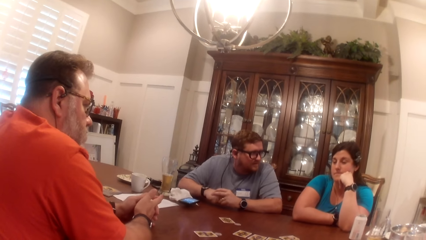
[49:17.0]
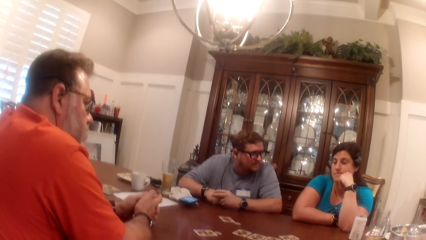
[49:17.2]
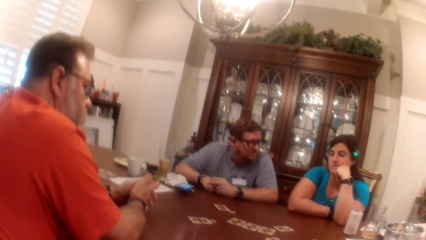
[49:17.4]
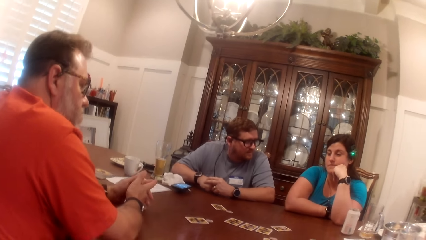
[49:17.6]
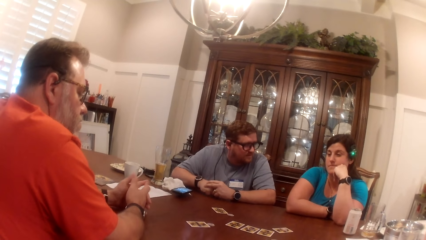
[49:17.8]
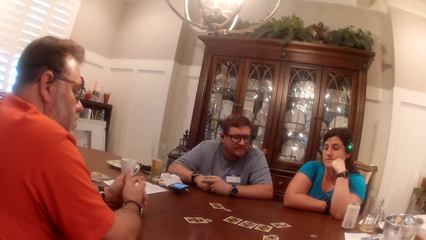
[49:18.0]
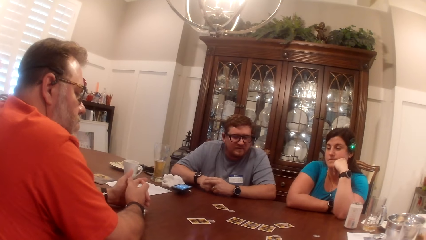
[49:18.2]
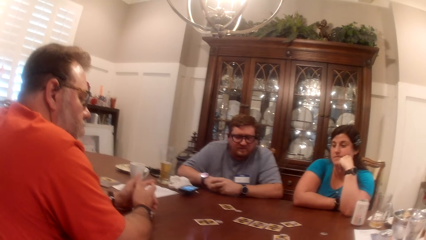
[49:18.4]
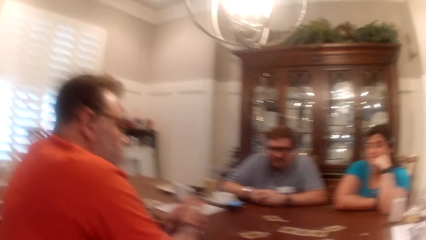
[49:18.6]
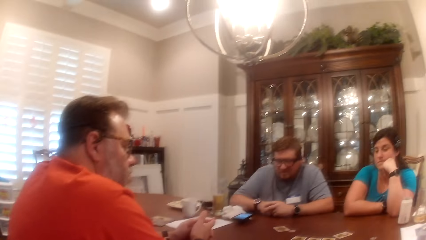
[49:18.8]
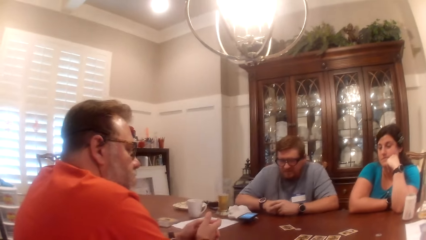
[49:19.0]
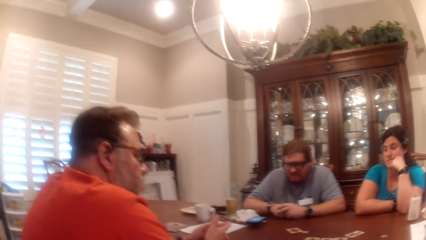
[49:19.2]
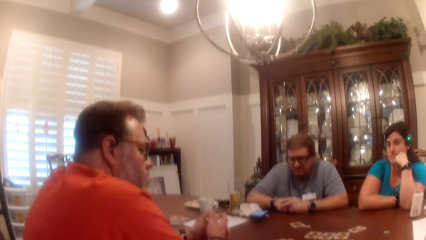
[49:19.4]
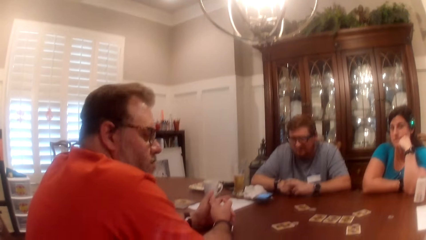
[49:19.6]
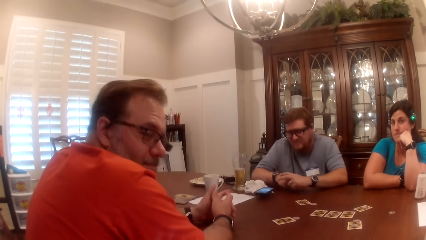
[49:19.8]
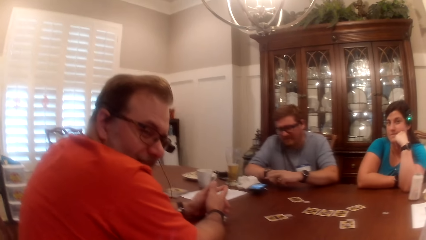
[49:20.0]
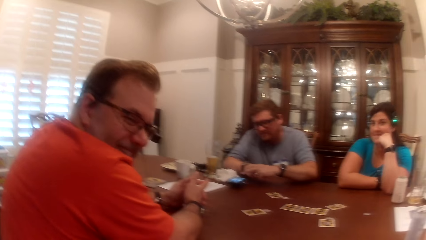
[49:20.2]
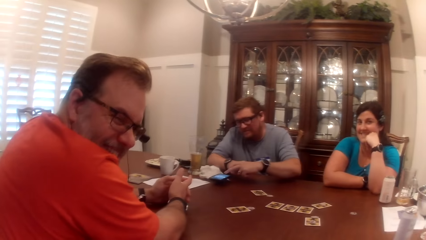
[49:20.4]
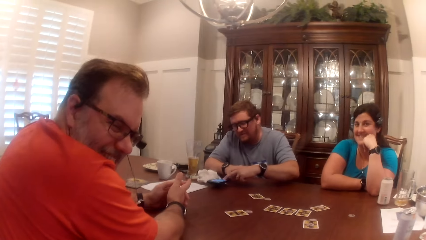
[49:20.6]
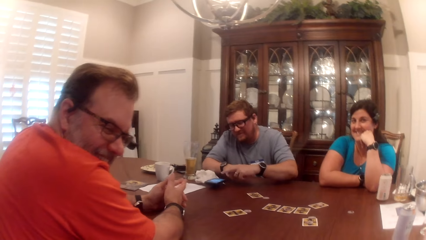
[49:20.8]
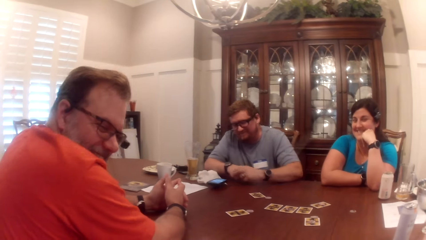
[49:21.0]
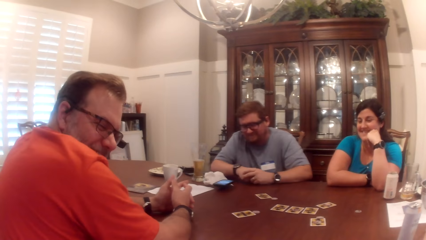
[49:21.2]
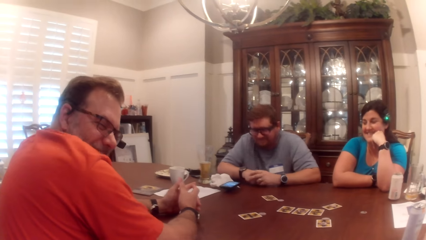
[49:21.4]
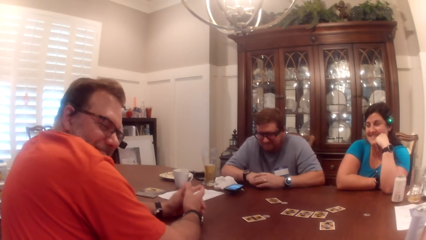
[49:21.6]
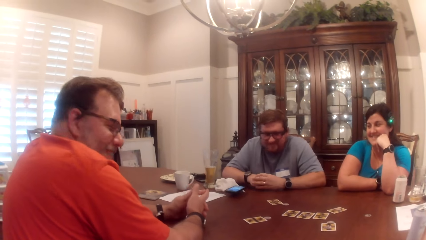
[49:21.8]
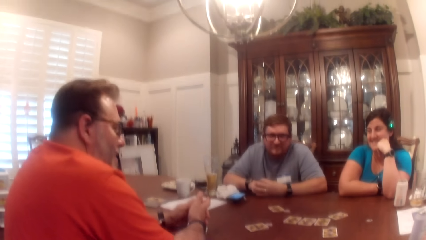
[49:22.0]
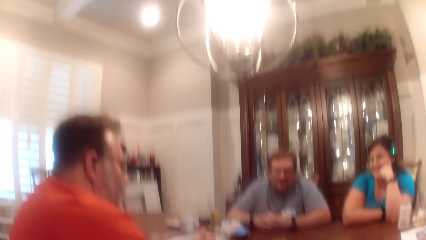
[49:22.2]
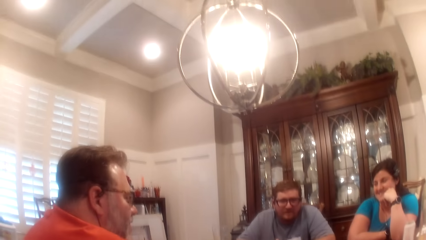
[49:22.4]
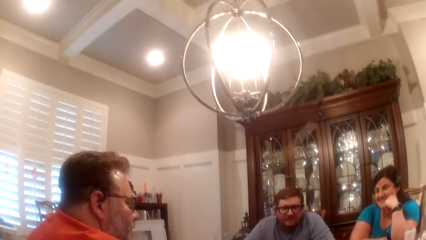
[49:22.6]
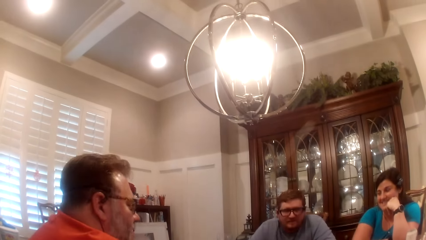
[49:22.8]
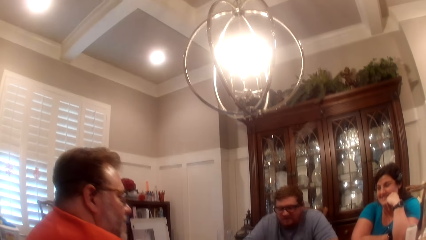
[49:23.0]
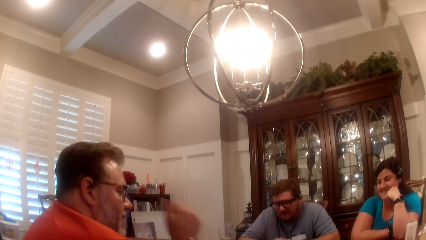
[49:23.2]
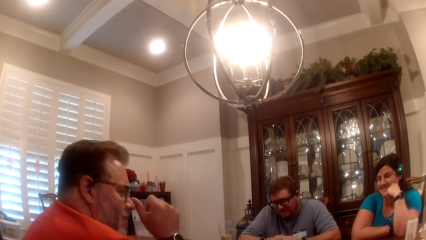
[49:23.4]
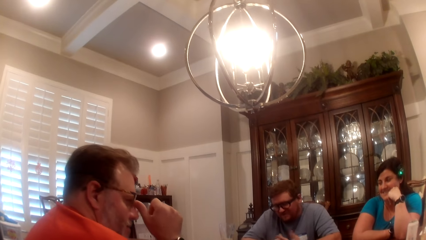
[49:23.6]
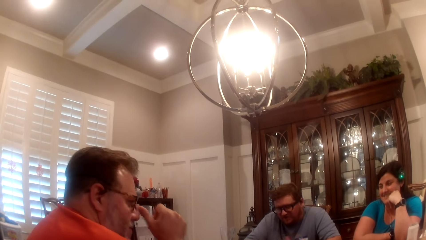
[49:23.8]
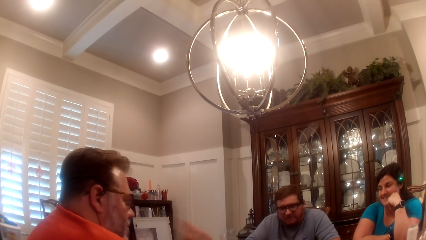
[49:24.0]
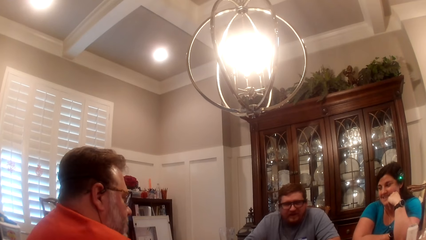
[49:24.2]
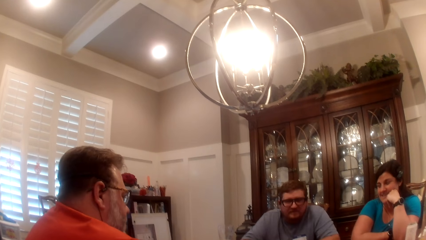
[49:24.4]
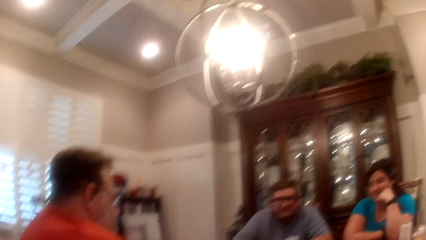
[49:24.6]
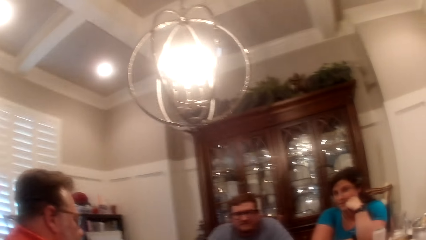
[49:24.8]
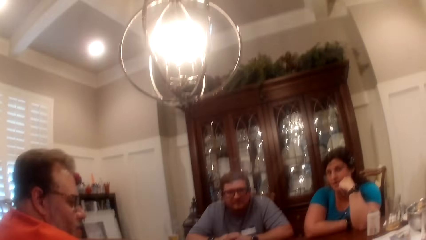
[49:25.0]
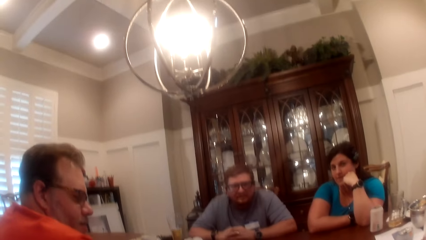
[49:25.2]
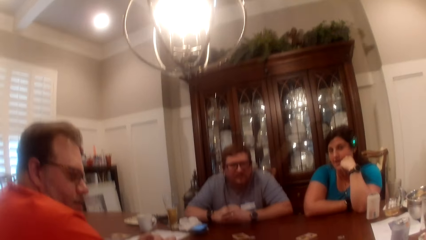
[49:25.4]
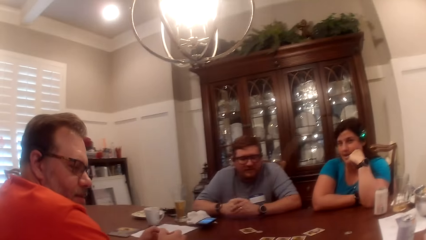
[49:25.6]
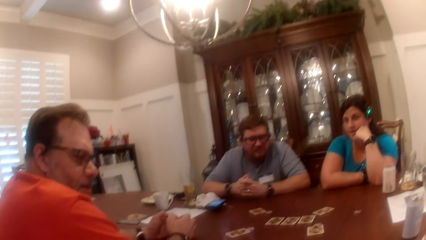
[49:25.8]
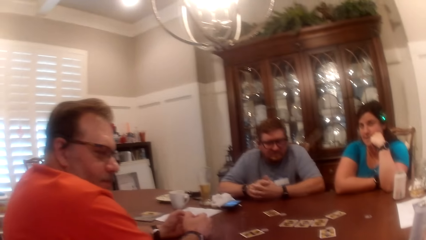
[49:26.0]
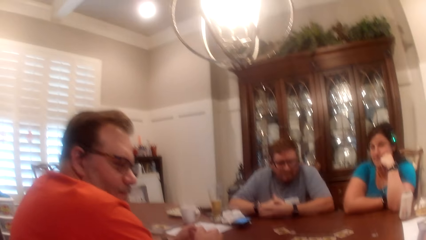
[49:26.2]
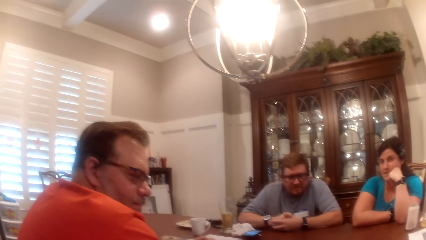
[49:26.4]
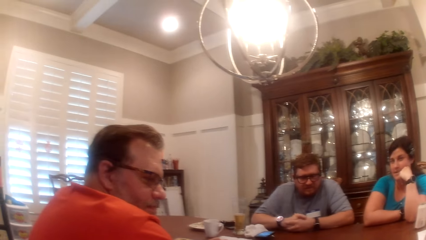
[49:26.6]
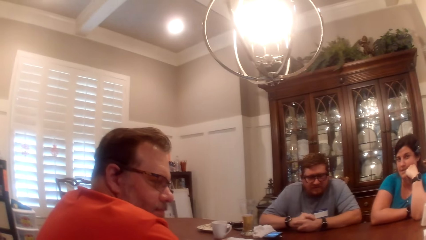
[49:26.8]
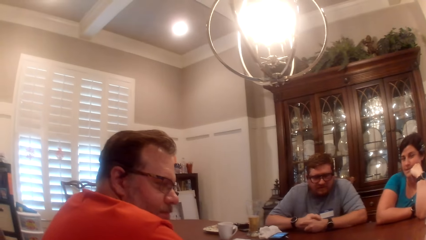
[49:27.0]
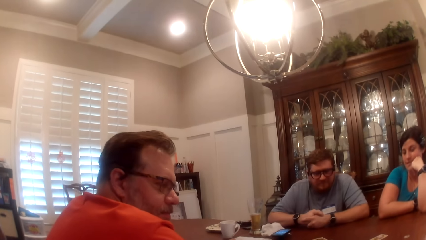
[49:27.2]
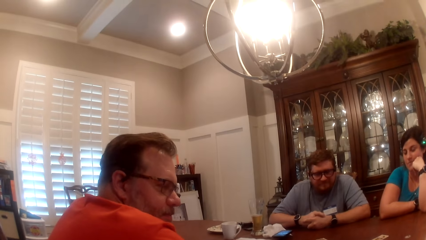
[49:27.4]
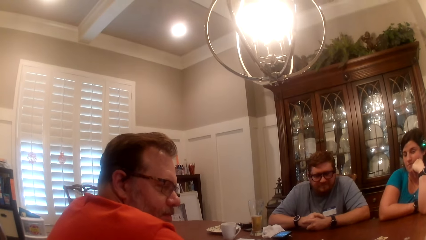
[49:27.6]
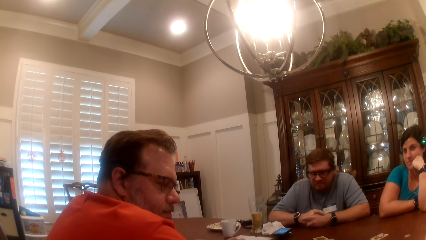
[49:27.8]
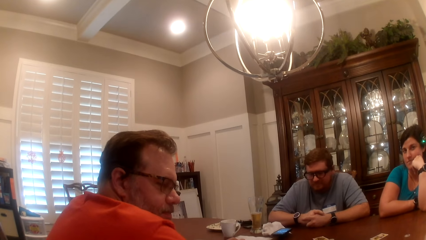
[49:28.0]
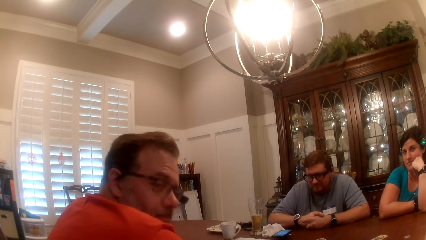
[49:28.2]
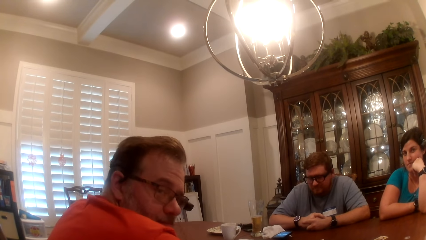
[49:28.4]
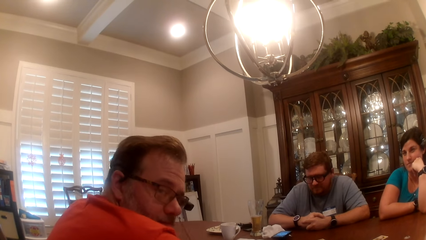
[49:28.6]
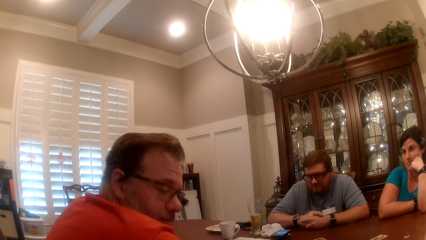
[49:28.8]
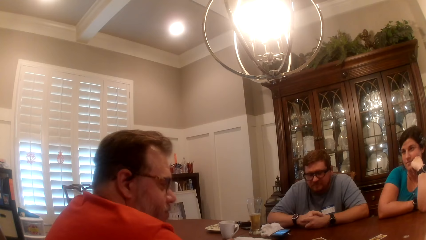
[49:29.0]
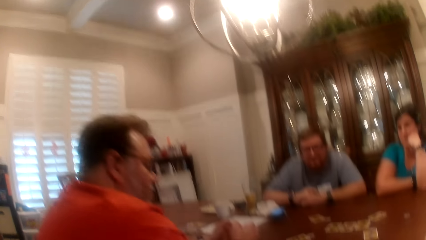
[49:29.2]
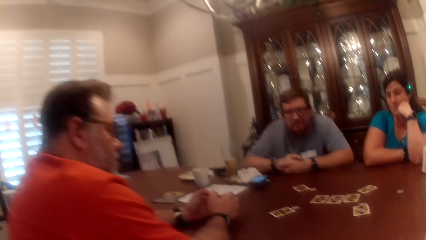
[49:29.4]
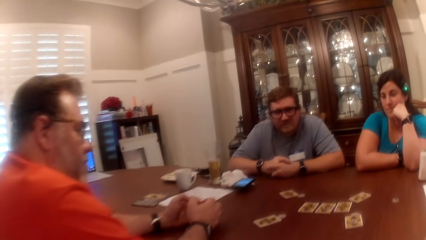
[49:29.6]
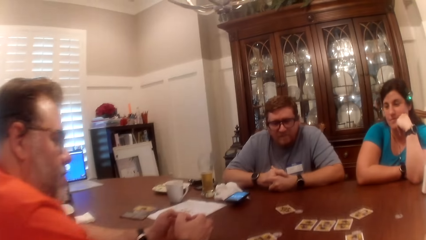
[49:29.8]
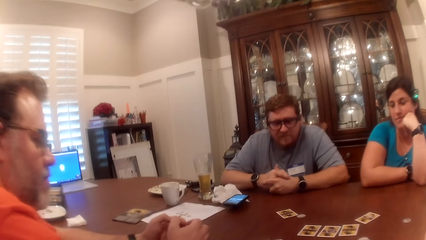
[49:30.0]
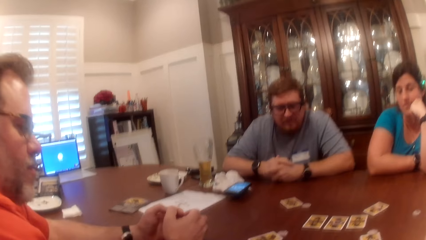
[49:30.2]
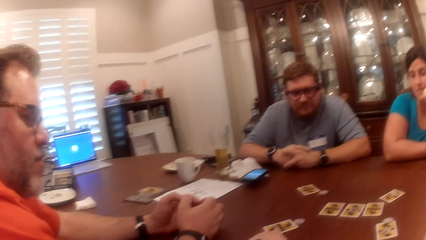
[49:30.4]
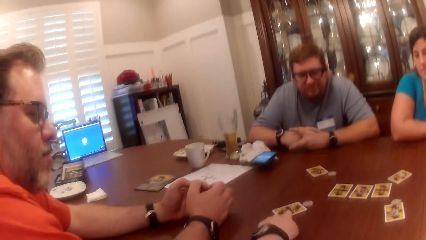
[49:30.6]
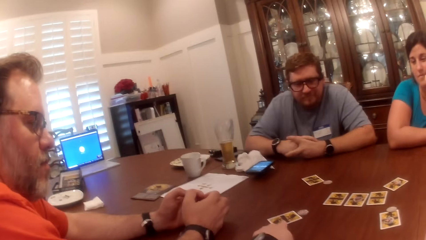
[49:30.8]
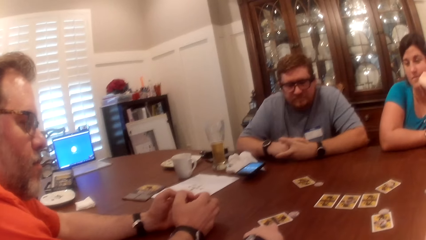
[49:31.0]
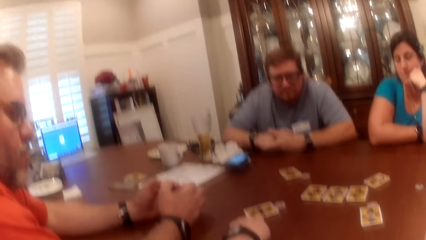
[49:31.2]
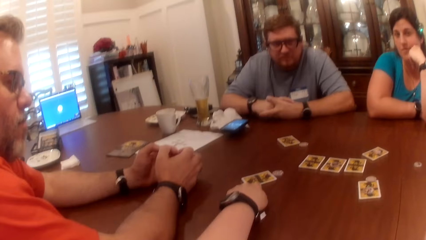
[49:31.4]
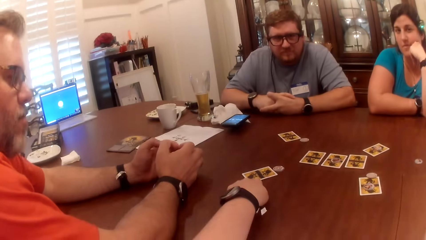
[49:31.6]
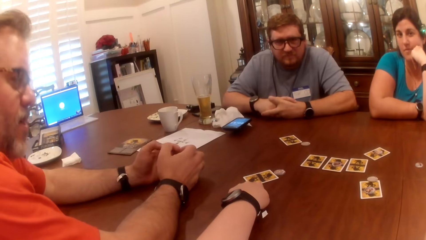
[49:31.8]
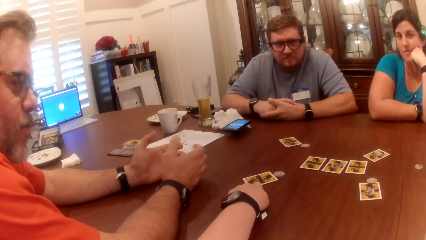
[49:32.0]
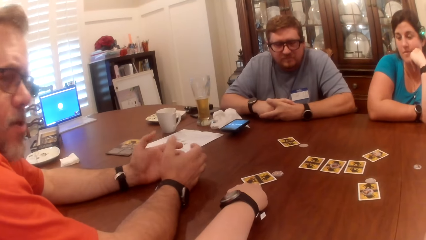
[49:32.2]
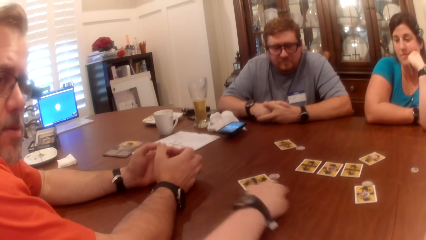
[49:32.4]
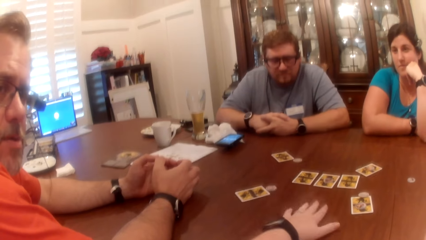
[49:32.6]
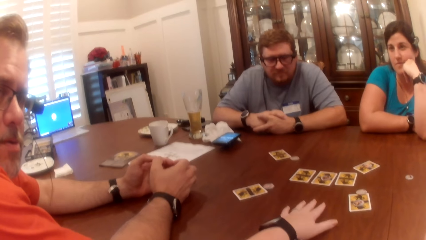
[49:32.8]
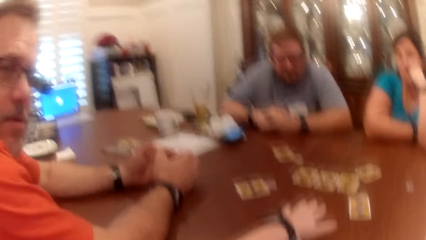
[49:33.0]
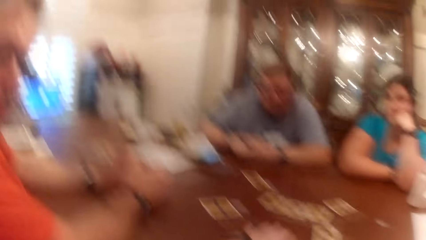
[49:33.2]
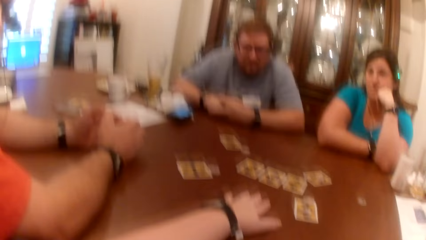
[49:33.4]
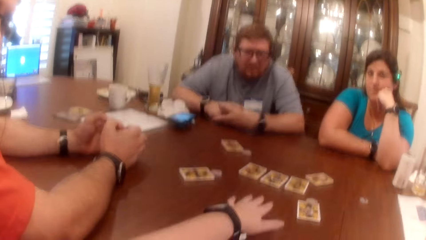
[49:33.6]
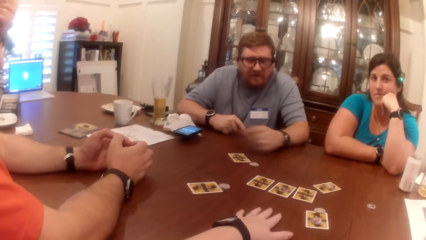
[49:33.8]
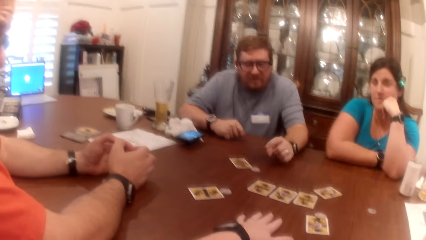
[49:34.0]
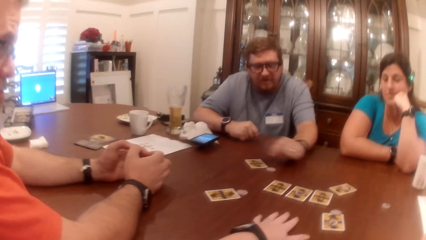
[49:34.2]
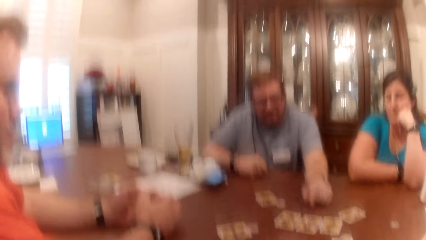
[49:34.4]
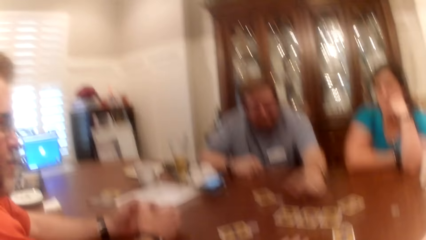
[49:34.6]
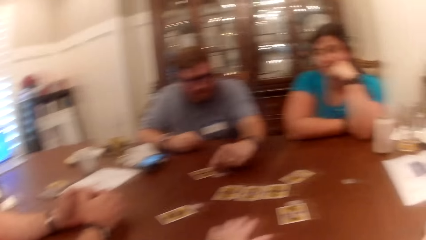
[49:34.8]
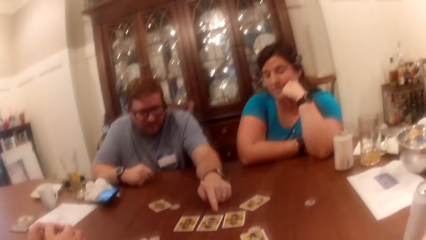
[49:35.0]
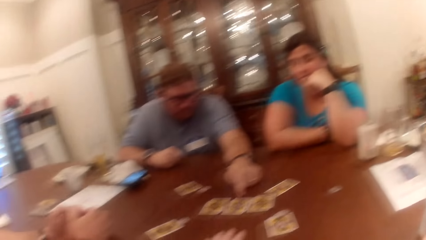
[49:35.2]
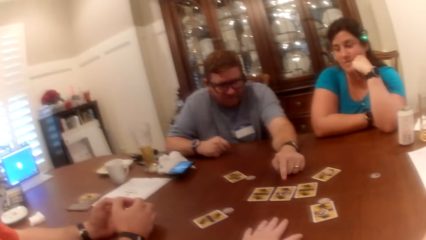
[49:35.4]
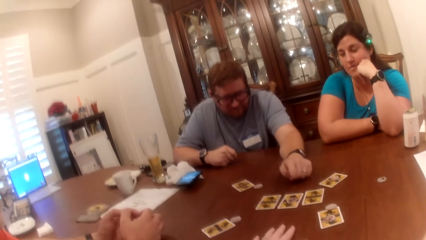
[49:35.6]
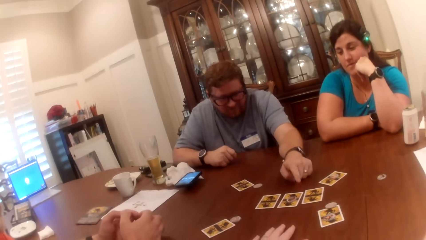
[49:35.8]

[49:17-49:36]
A man presses the phone. The camera wearer, a woman, the man and another man converse. The other man moves the spectacles. The other man scratches his nose with his right hand thumb. The camera wearer, the woman, the first man and the other man converse. The camera wearer moves hands. She points at the card on the table with her left hand. She places her left hand on the table. The first man points at the cards on the table with his right hand finger. The first man moves hands.
